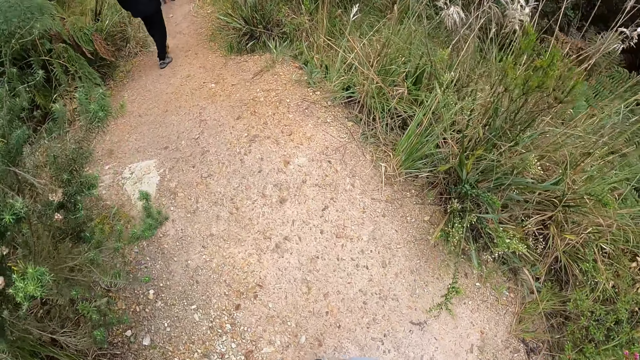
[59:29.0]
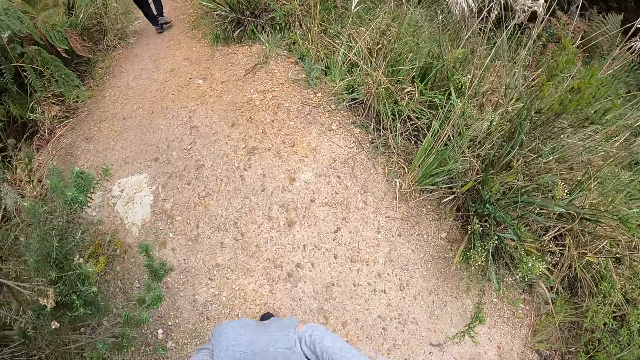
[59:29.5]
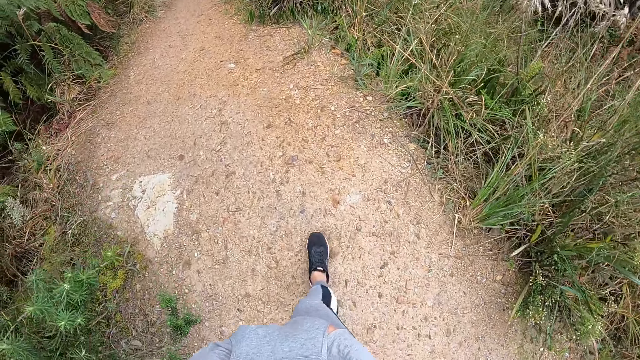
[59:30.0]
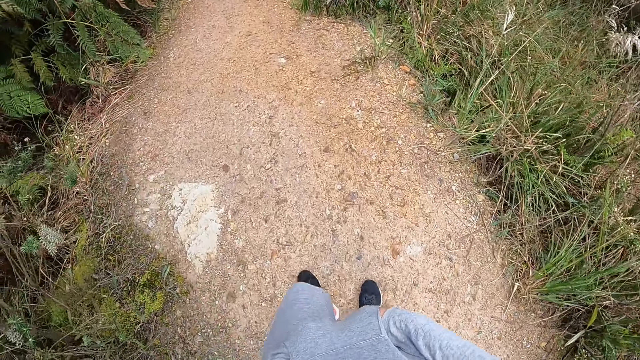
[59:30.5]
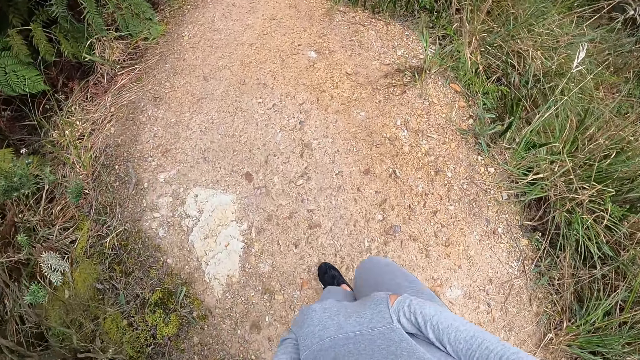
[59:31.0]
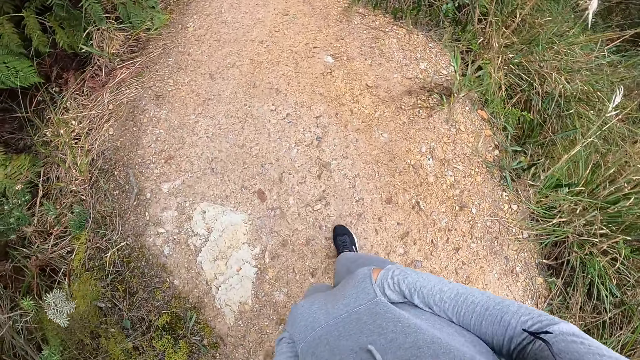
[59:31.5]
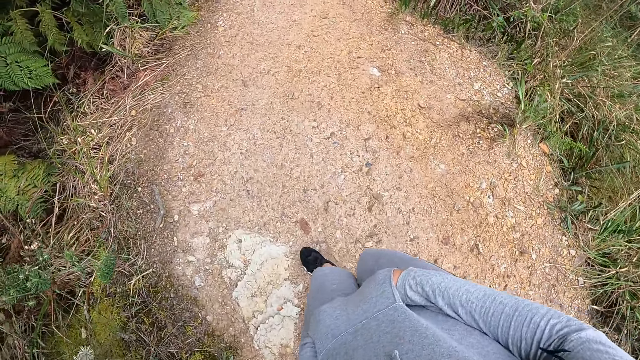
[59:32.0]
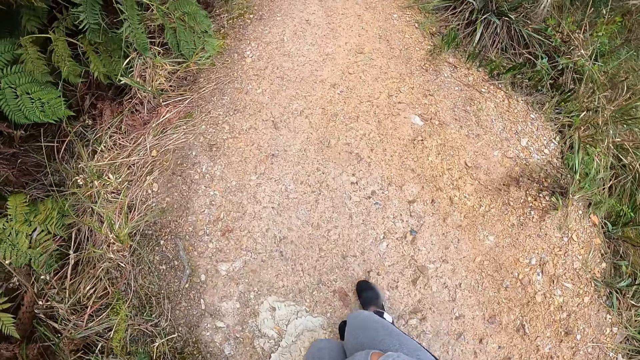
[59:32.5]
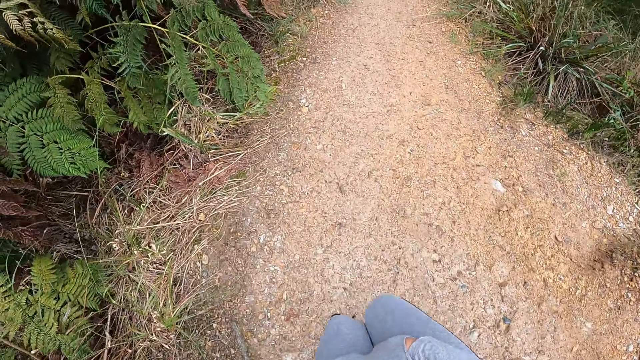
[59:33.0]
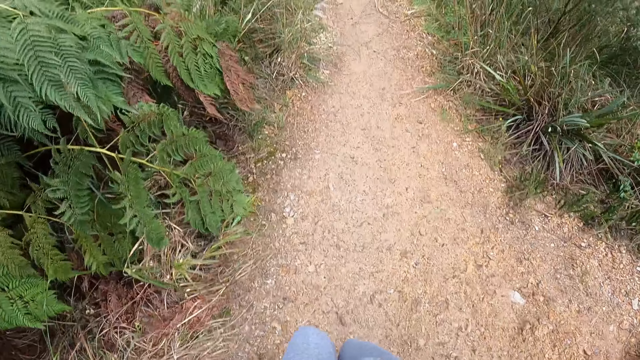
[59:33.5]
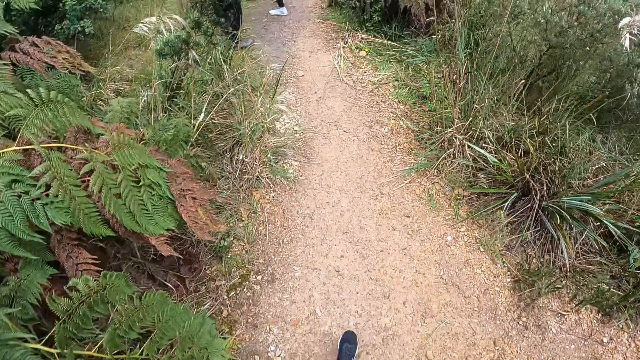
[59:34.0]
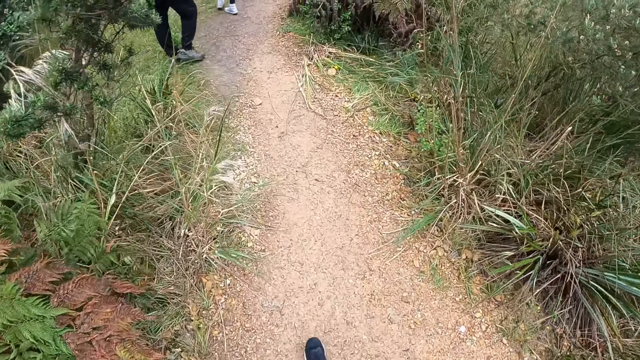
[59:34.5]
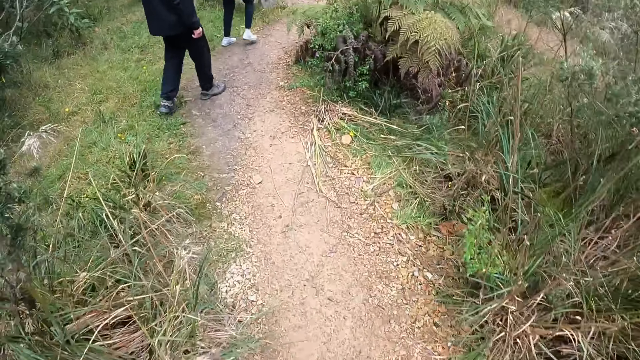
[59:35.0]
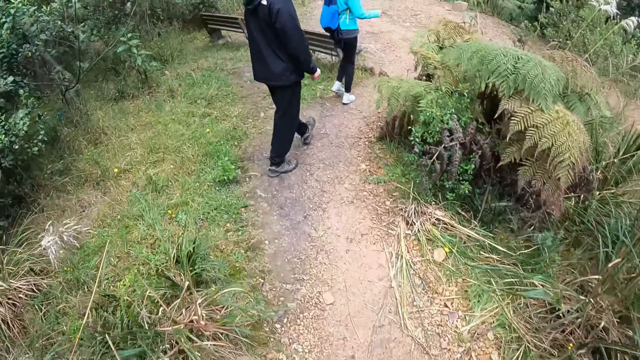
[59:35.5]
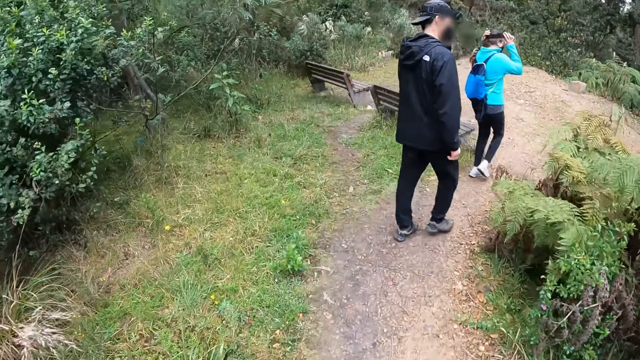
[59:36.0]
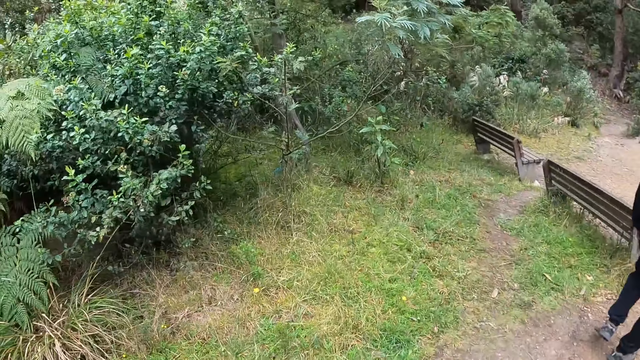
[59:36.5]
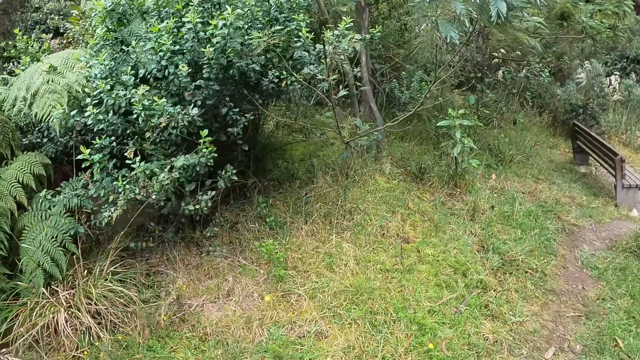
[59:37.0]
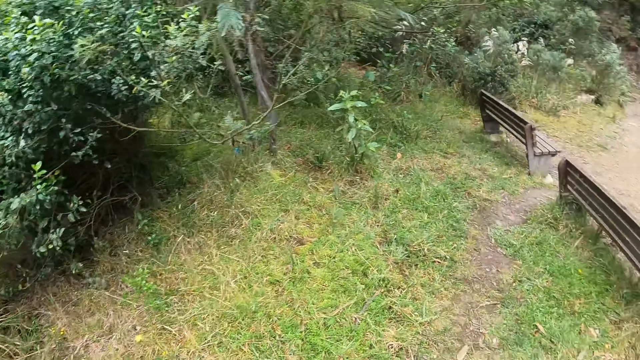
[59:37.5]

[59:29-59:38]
The woman adjusts a camera on her head with both hands.

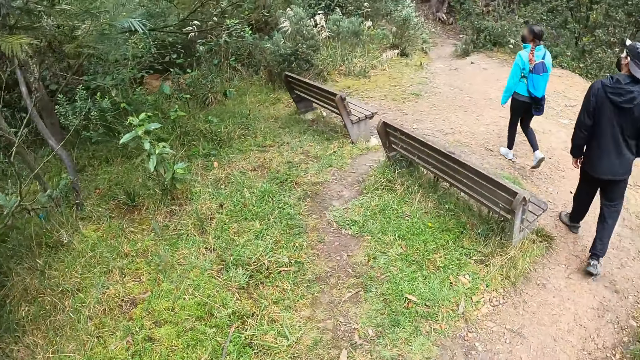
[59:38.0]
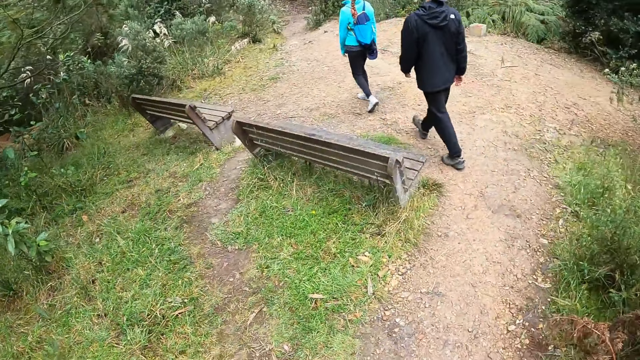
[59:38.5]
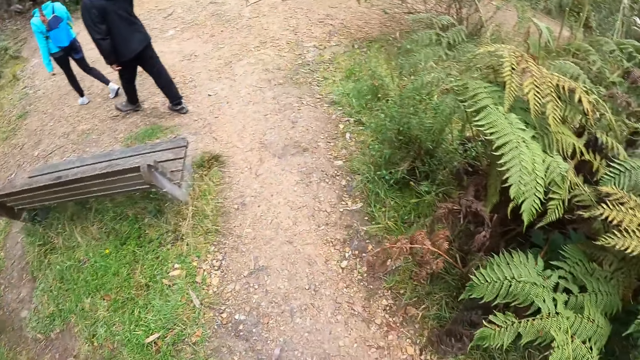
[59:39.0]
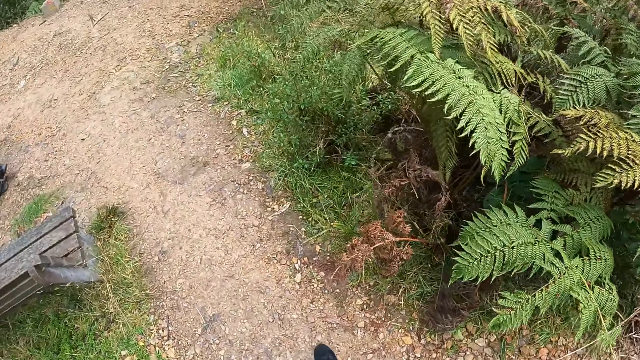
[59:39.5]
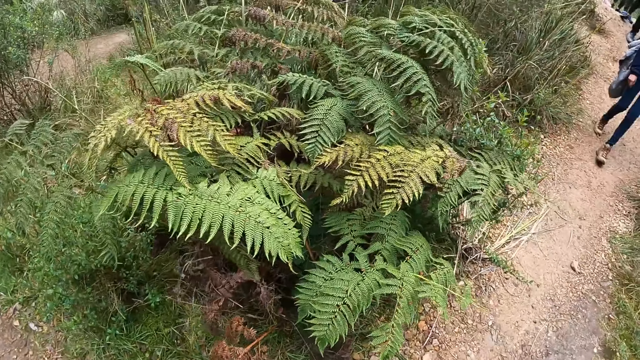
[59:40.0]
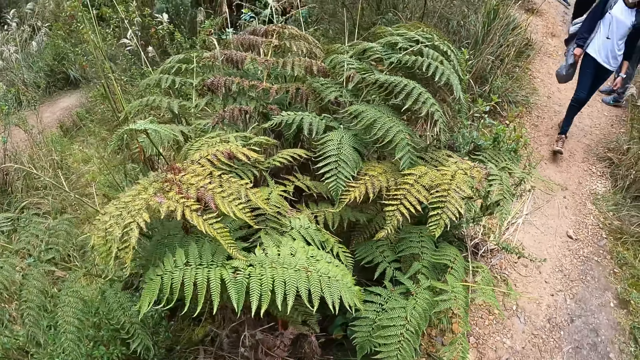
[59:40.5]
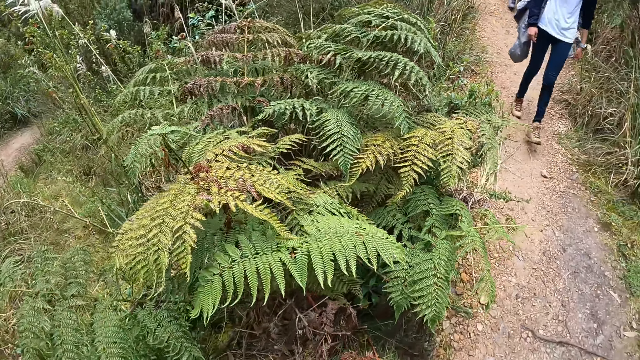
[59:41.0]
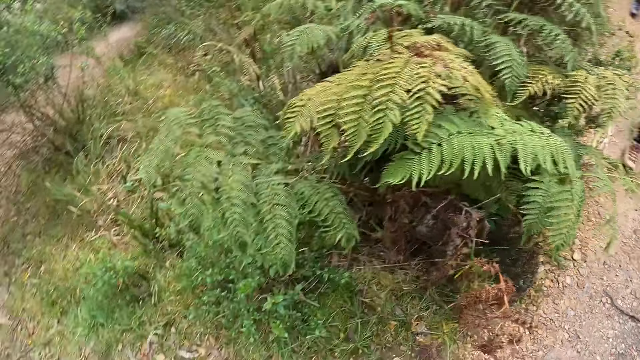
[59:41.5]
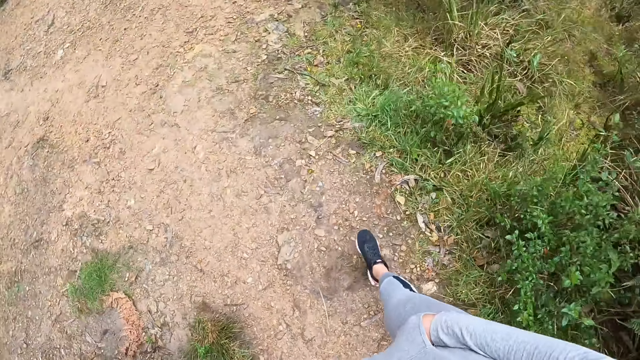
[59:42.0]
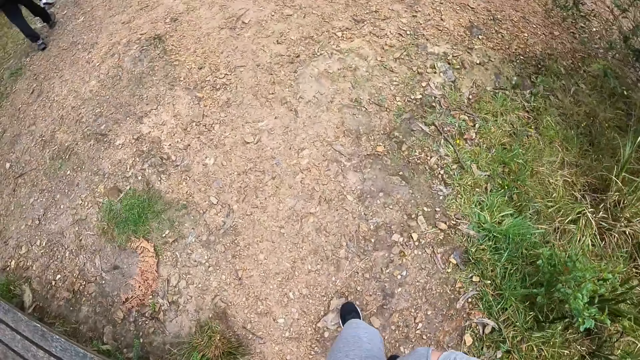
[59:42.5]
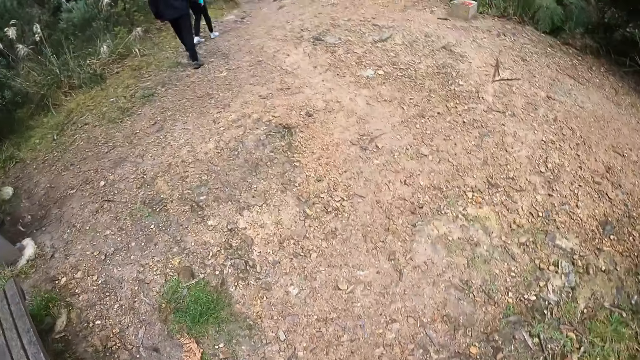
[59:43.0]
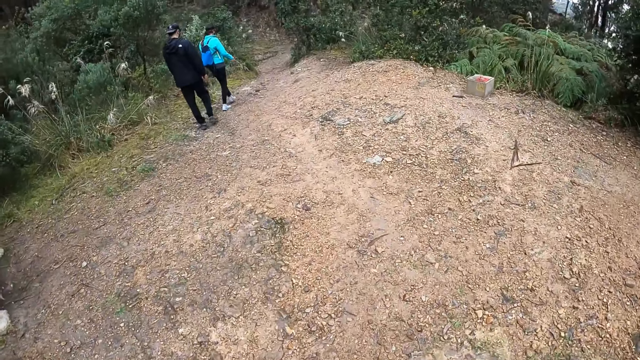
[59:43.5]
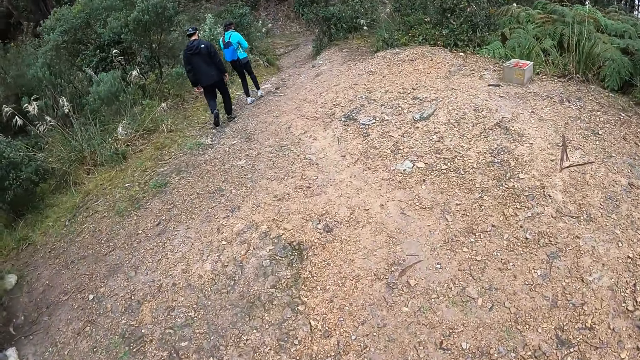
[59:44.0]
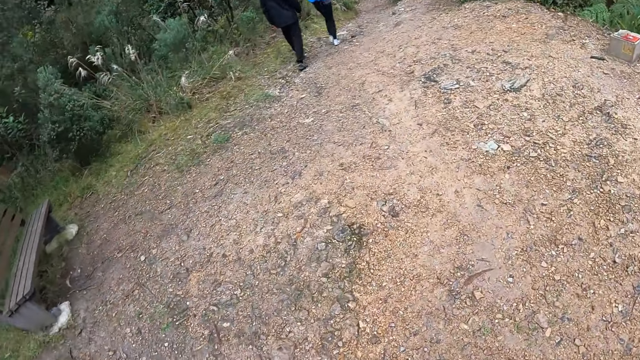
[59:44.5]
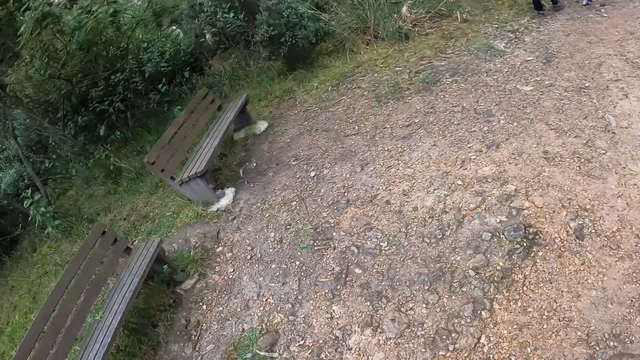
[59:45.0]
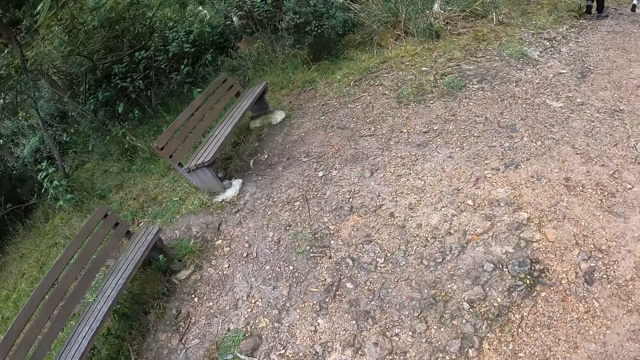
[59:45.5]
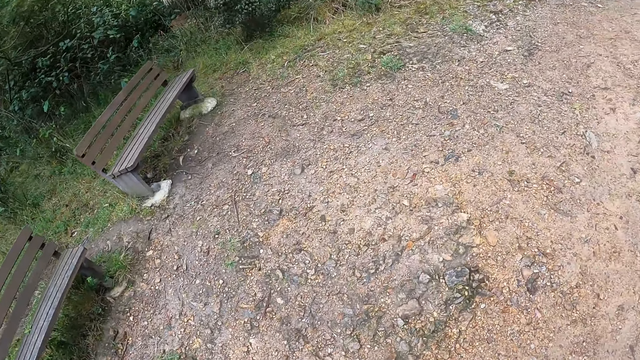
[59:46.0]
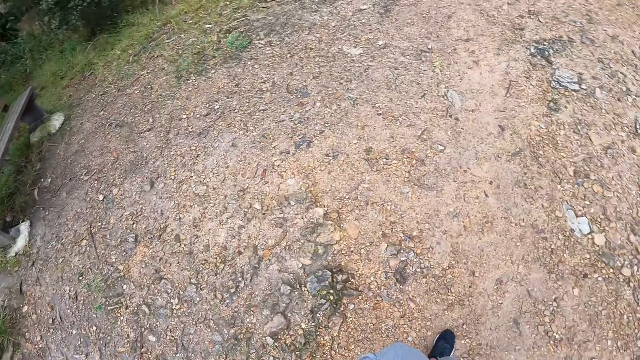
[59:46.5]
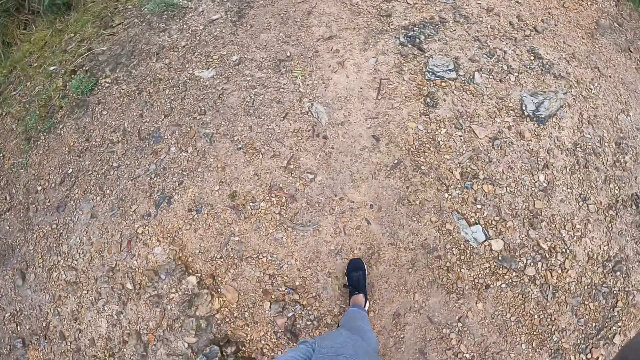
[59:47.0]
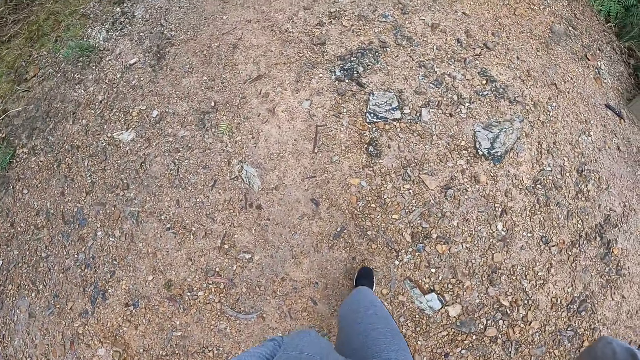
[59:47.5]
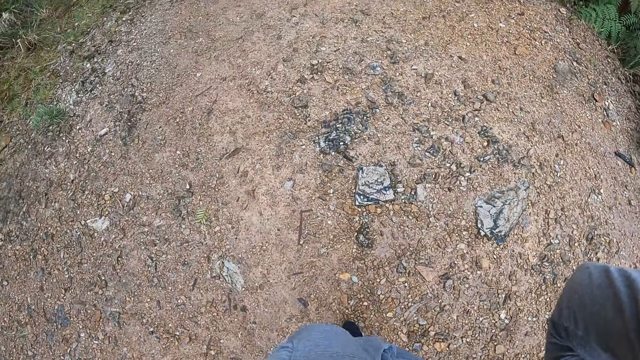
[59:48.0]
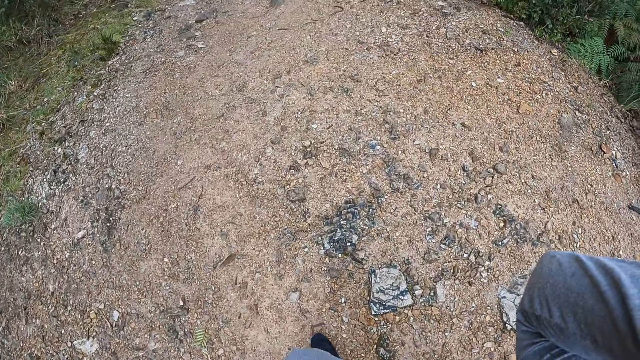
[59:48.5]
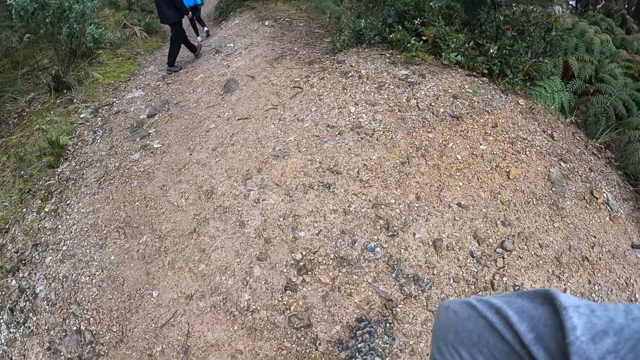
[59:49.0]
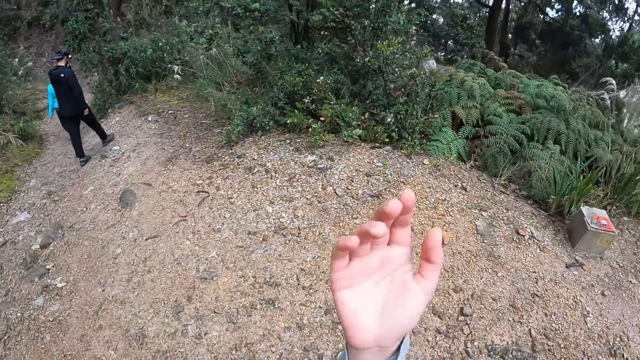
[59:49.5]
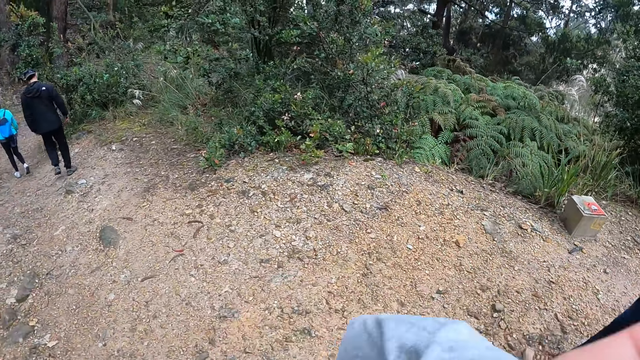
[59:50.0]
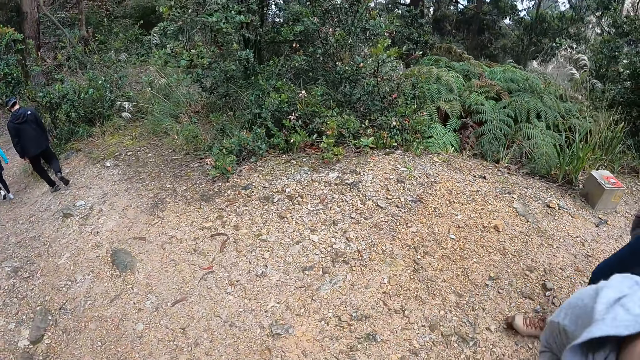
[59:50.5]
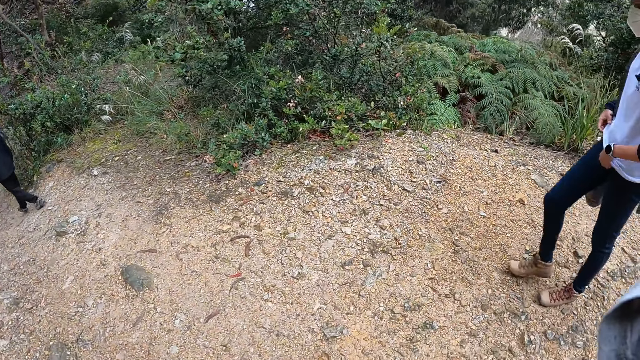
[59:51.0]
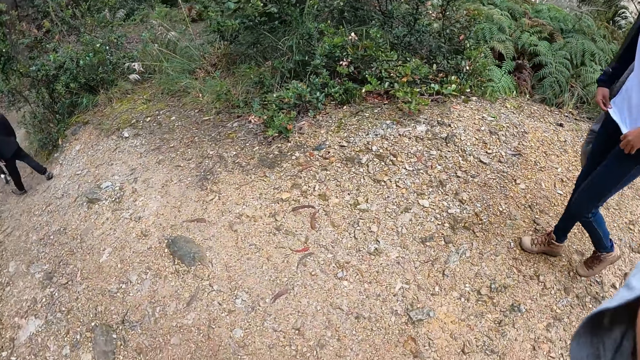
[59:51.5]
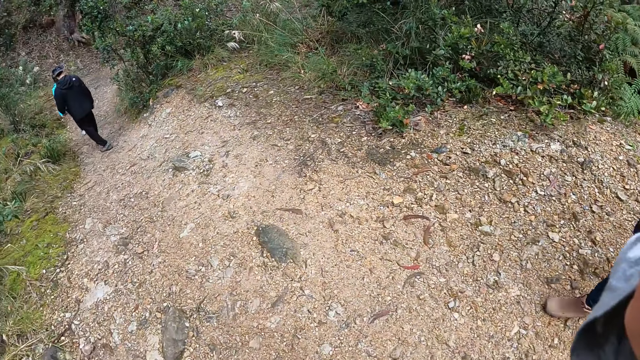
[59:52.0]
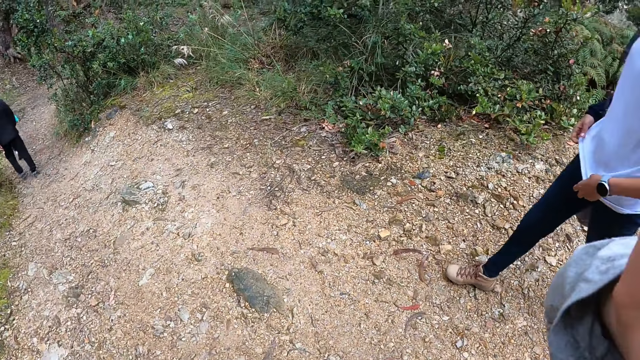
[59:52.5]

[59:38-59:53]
The camera wearer walks along other people. They look behind. They walk along other people. They remove the right hand on the head. They put the right hand on the head.
